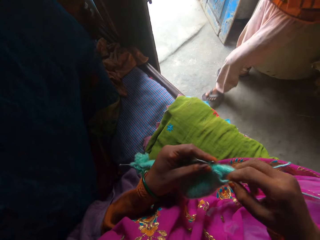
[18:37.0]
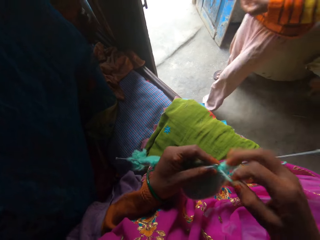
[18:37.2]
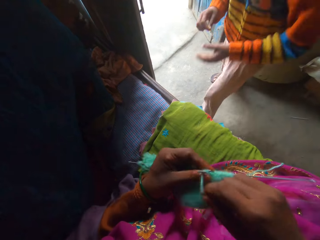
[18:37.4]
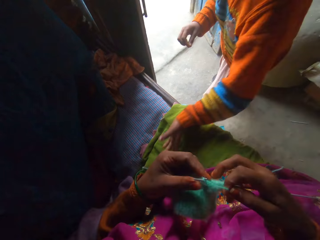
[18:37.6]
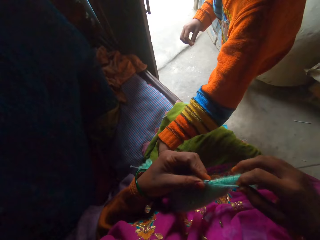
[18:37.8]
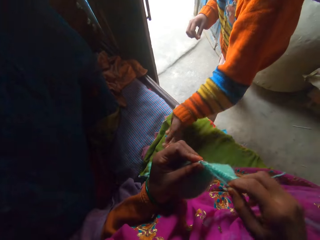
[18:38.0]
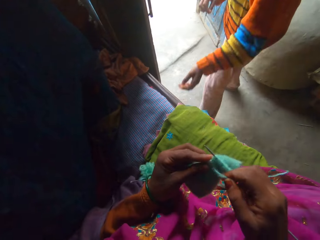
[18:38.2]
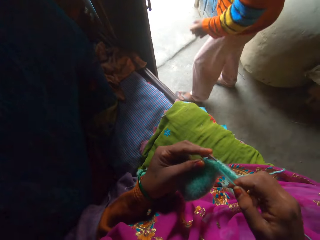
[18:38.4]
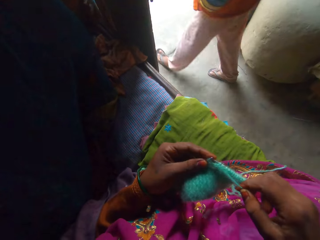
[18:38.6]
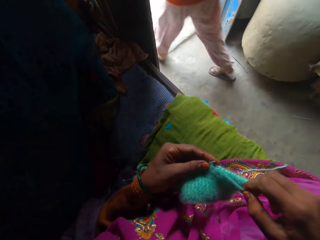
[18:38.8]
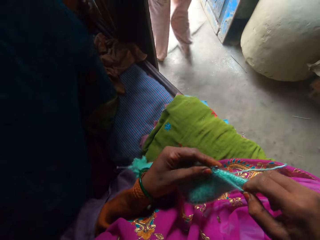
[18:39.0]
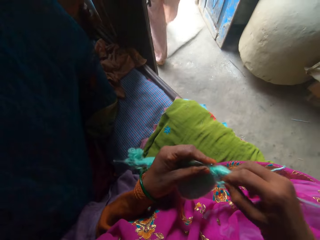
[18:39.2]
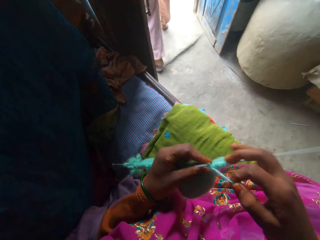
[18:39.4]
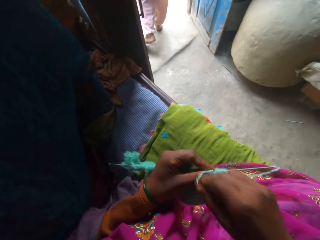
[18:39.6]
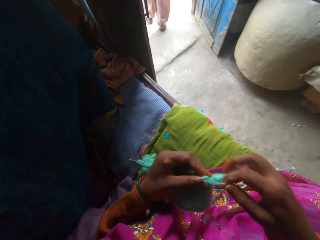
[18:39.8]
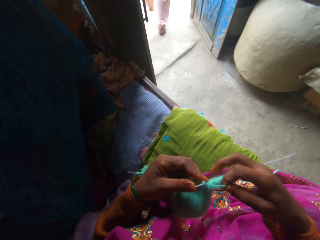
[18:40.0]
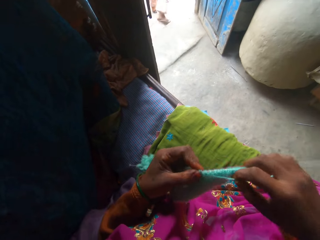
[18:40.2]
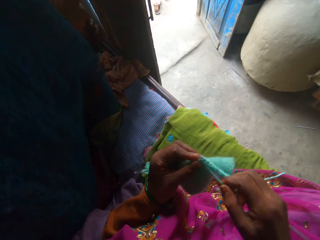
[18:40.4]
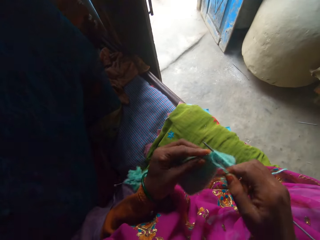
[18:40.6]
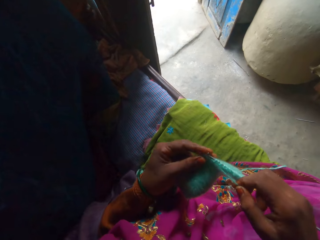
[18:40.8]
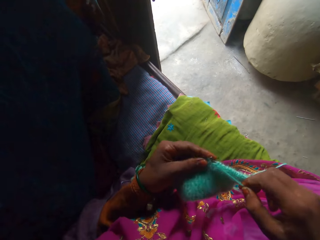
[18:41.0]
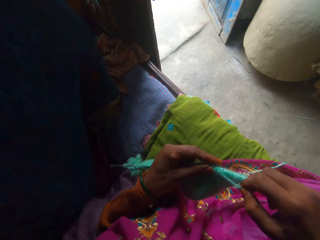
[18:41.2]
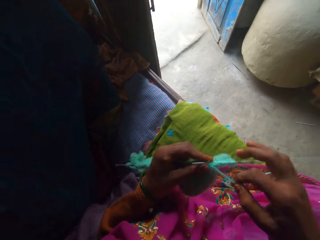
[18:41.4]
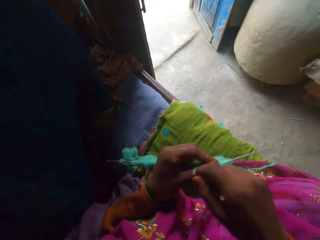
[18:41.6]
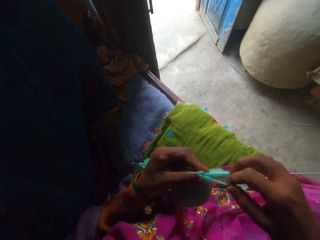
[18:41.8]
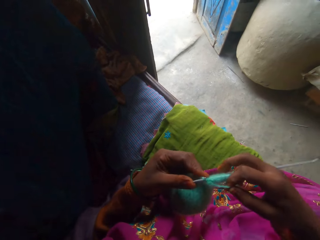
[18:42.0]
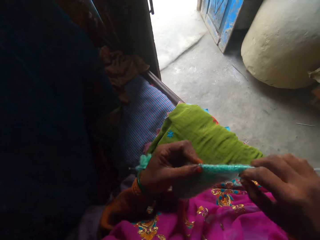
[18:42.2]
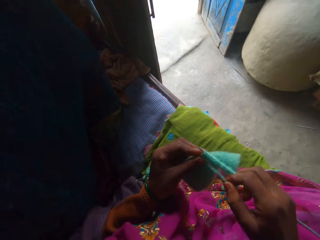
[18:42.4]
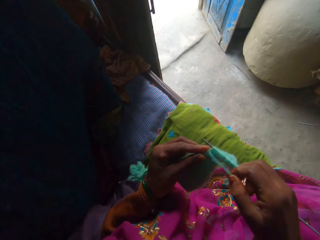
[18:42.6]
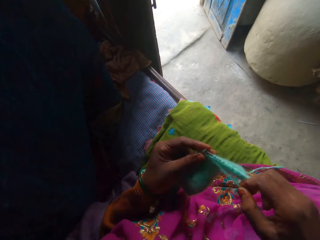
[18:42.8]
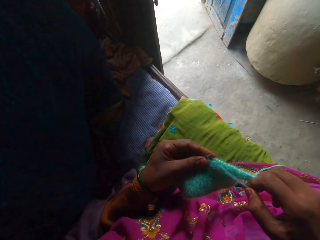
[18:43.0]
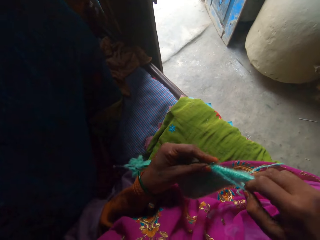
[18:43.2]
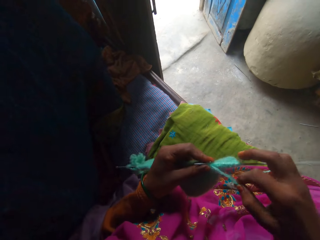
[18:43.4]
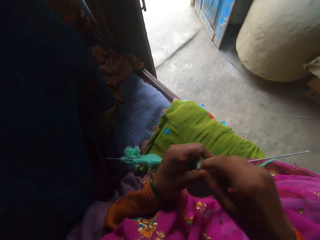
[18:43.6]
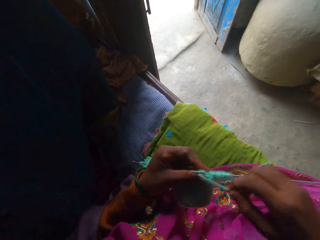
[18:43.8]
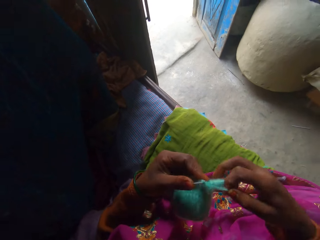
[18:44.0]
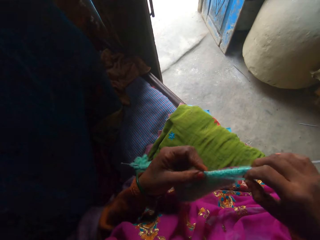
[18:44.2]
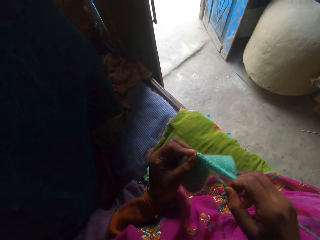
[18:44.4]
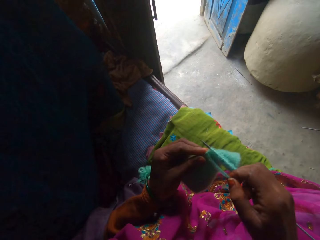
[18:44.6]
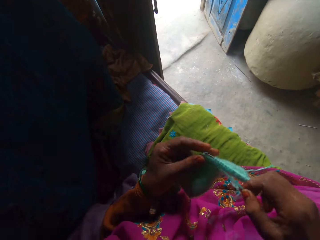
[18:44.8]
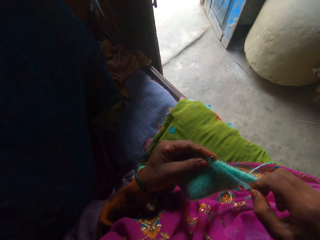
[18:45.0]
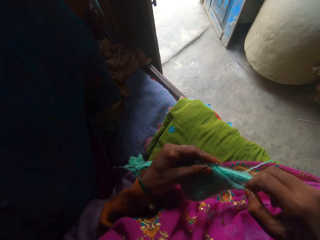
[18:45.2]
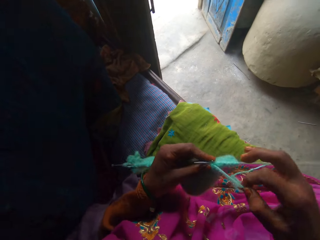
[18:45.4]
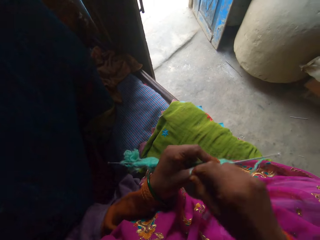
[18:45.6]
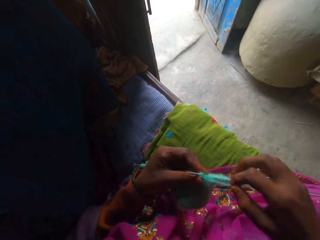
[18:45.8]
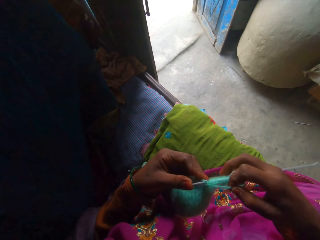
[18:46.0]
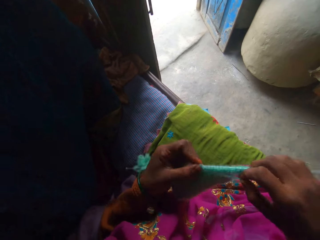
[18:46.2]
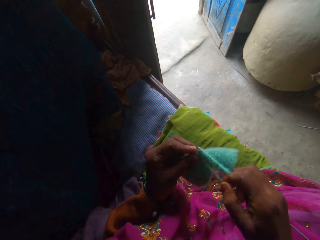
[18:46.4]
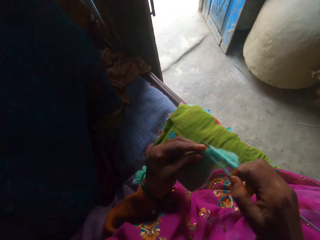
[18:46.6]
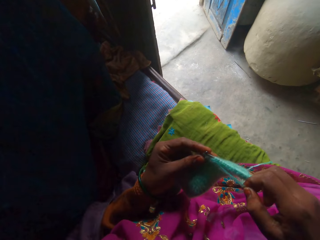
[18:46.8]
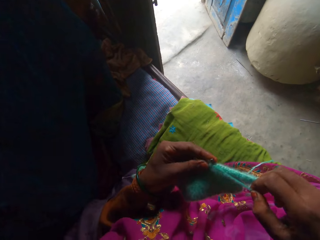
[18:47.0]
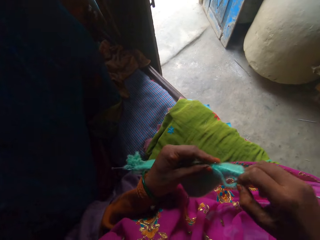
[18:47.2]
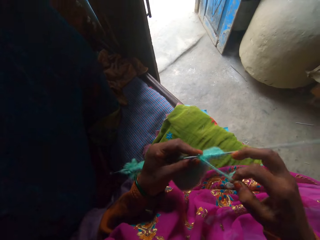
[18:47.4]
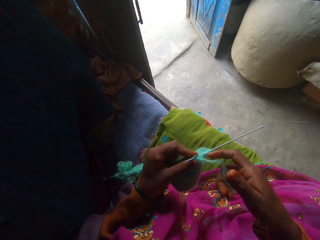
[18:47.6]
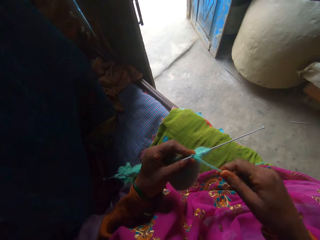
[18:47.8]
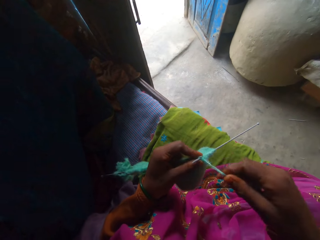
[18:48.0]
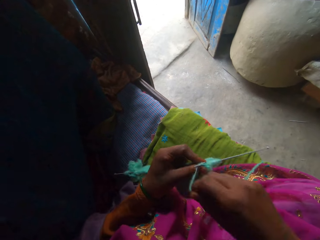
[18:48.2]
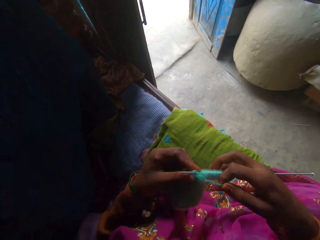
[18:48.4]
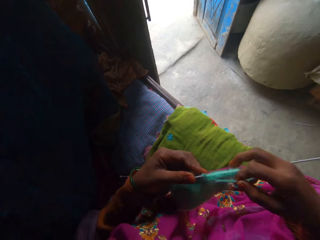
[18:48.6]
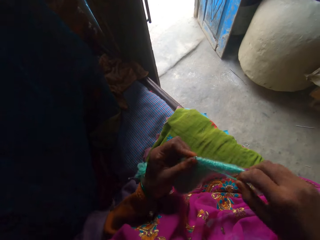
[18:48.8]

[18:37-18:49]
A girl walks towards the camera wearer. The camera wearer adjusts the yarn. The girl touches the knitted fabric with her right hand. The camera wearer knits the fabric using knitting needles. The girl walks out of the room away from the camera wearer. The camera wearer adjusts the yarn. They knit the fabric using knitting needles. They adjust the yarn. They knit the fabric using knitting needles. They adjust the yarn. They knit the fabric using knitting needles. They adjust the yarn. They knit the fabric using knitting needles. They adjust the yarn.

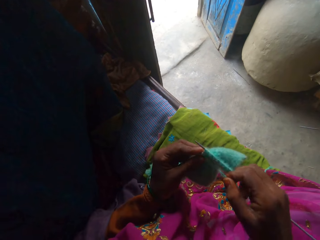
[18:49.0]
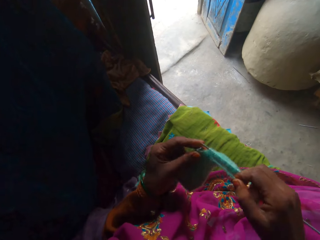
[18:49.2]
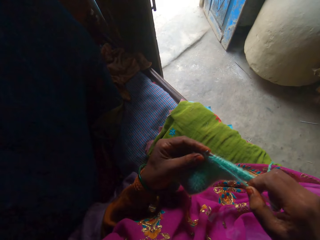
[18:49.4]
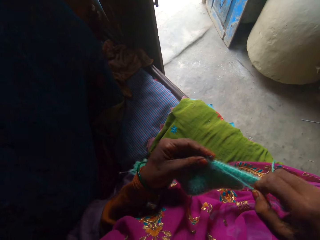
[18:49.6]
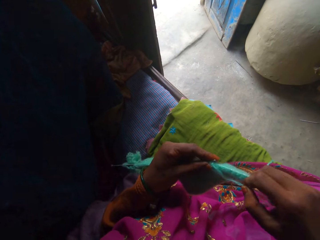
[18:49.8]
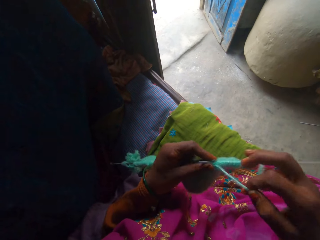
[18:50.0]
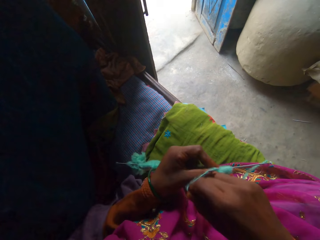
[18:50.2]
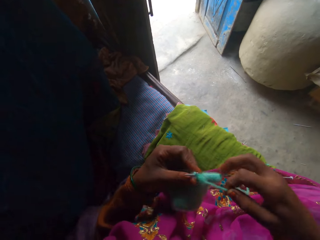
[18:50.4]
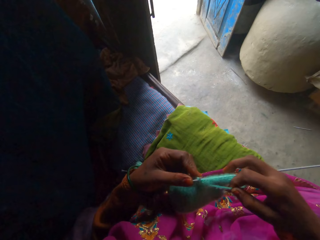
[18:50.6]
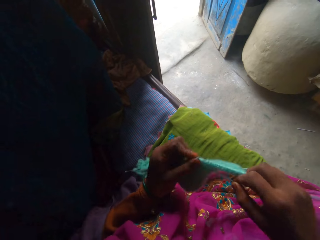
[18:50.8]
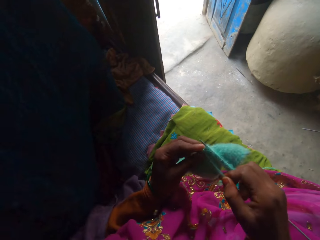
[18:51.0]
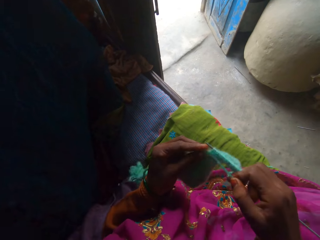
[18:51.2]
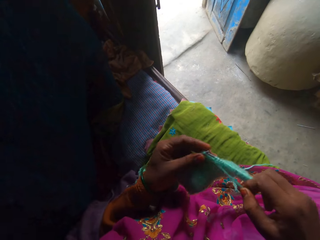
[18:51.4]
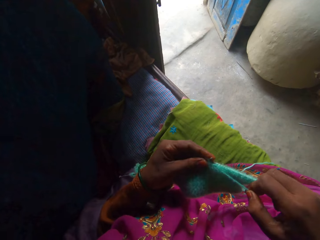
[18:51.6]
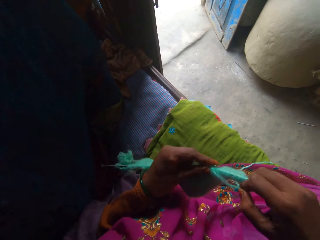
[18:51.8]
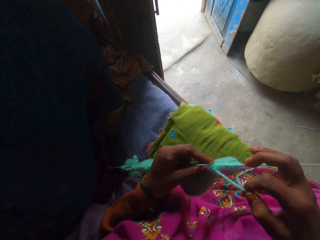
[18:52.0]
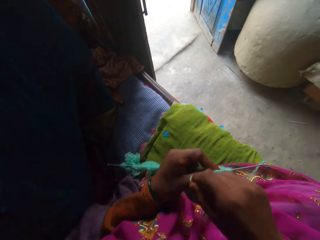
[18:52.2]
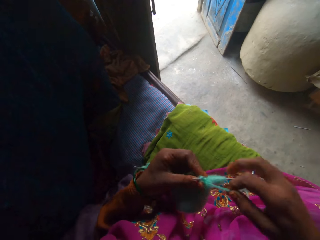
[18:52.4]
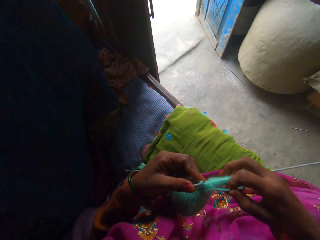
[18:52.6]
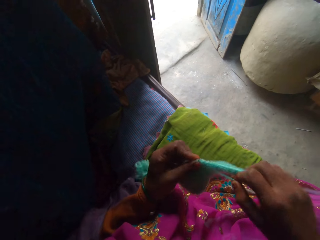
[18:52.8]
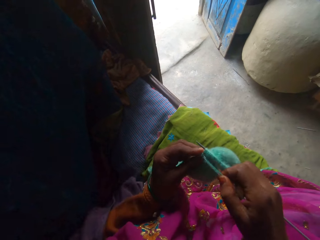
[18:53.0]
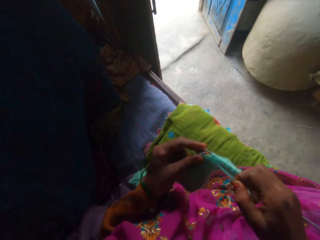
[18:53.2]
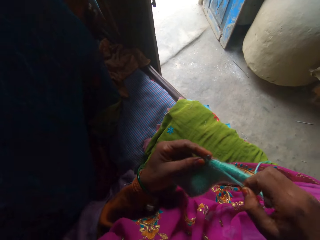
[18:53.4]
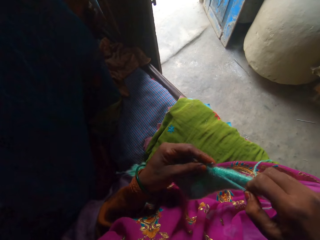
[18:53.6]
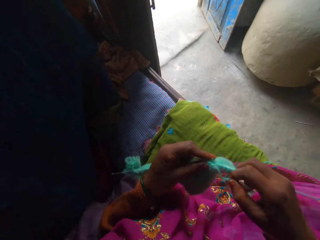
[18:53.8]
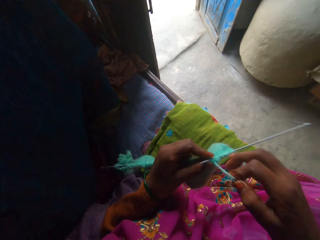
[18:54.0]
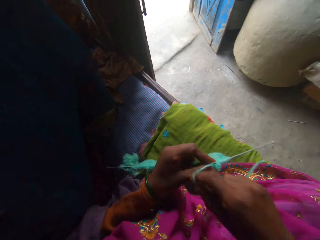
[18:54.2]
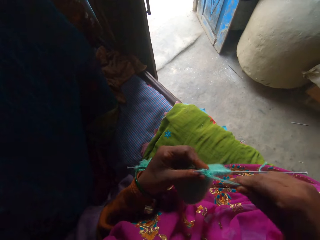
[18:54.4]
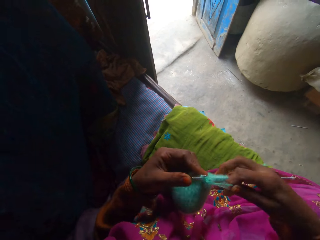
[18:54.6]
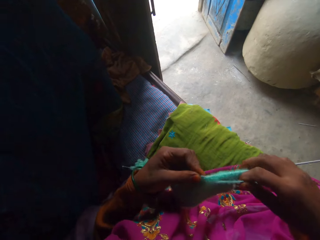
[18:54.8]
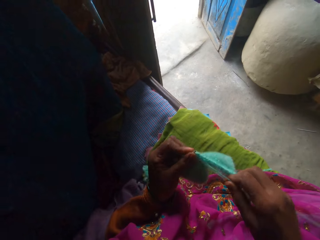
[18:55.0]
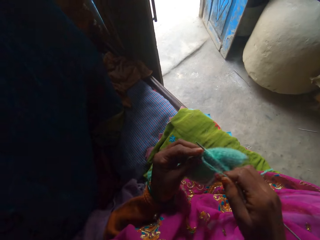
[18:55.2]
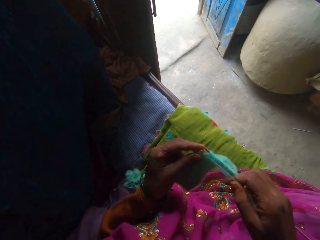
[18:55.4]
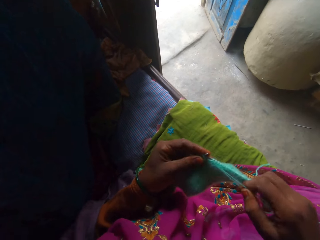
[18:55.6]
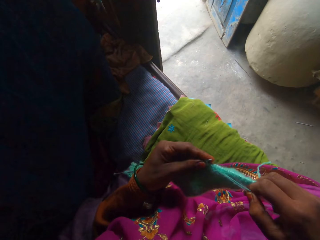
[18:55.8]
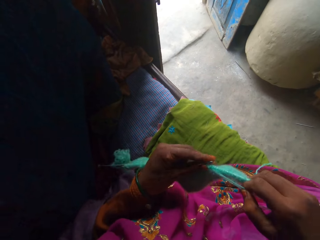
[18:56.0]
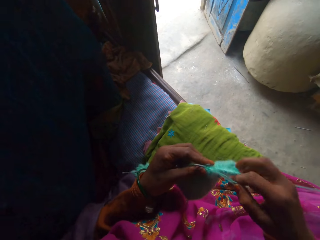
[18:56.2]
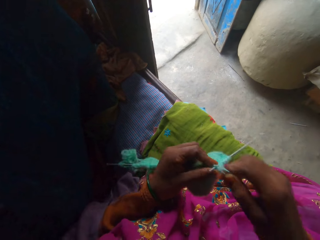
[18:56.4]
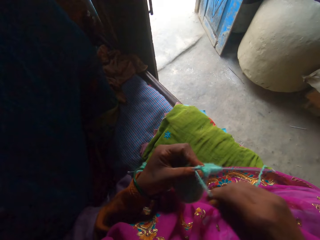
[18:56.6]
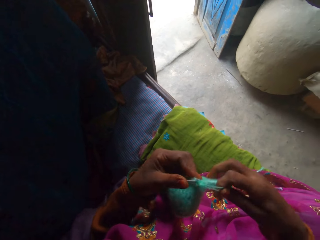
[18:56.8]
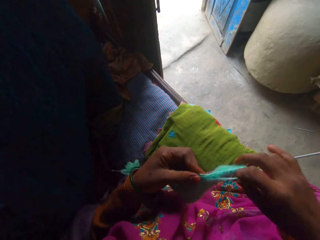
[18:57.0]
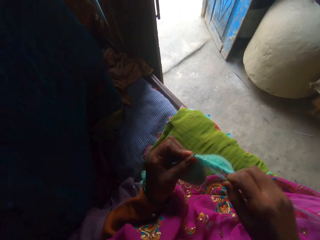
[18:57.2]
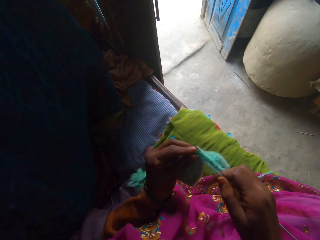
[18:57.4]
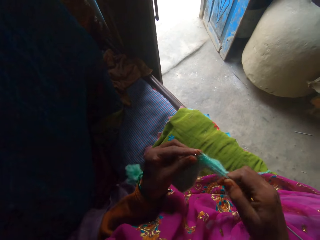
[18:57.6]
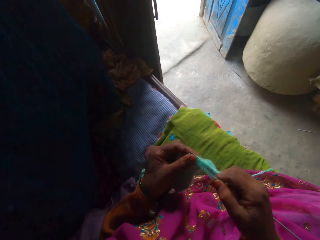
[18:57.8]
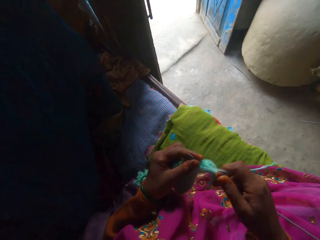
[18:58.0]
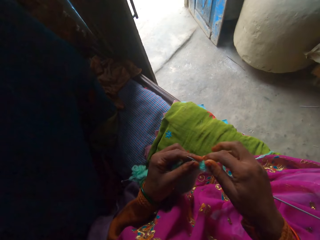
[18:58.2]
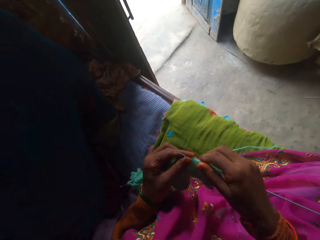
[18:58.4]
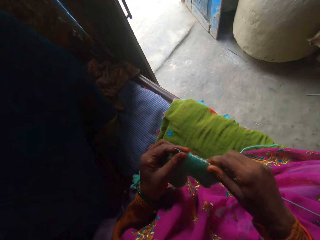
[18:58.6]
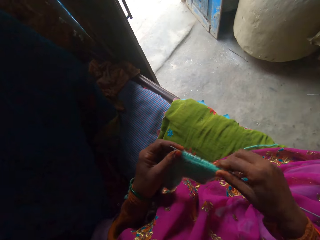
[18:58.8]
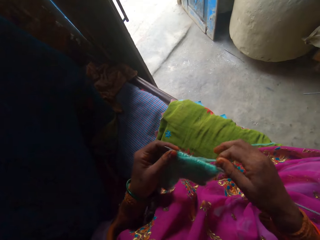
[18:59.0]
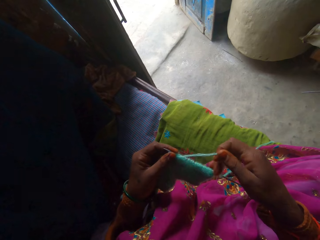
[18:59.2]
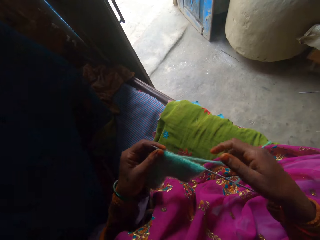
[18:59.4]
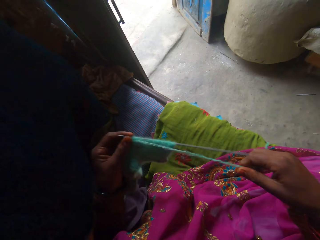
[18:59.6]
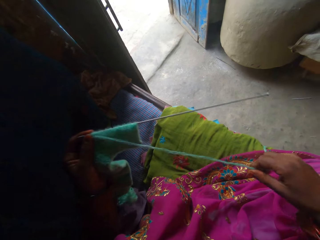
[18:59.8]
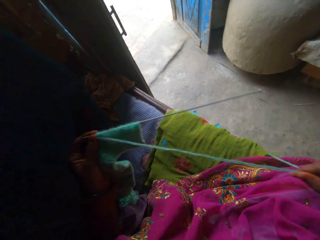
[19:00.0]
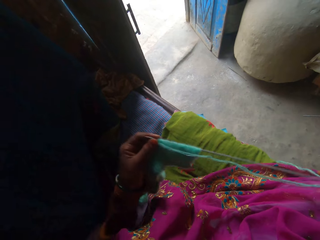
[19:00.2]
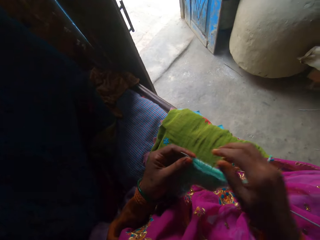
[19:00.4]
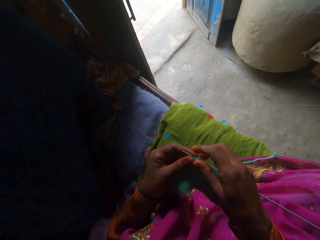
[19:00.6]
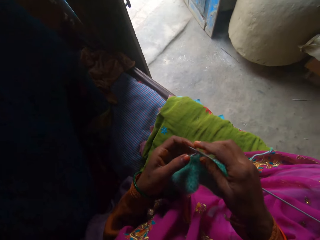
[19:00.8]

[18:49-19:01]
The camera wearer knits the fabric using knitting needles. They adjust the yarn. They knit the fabric using knitting needles. They adjust the yarn. They knit the fabric using knitting needles. They adjust the yarn. They knit the fabric using knitting needles. They adjust the yarn. They knit the fabric using knitting needles. They adjust the fabric. They adjust the yarn.
